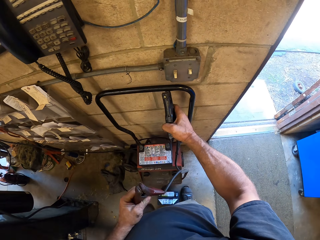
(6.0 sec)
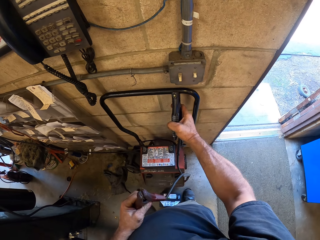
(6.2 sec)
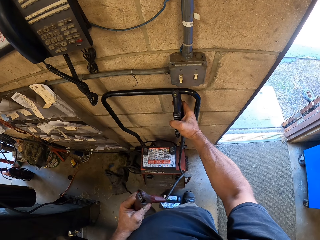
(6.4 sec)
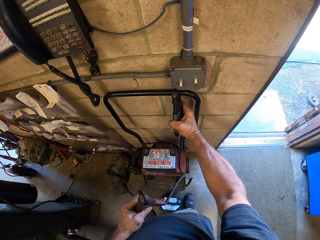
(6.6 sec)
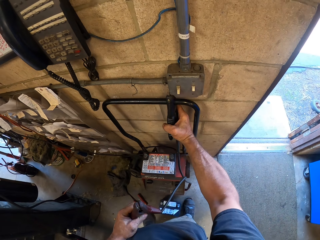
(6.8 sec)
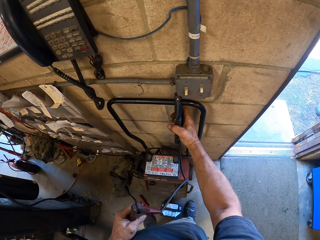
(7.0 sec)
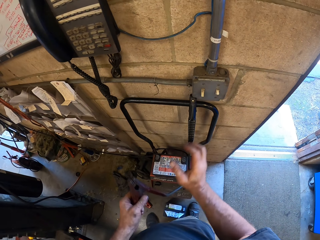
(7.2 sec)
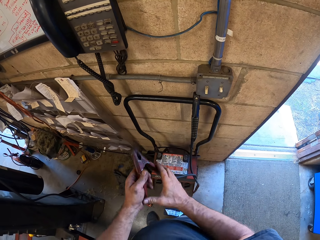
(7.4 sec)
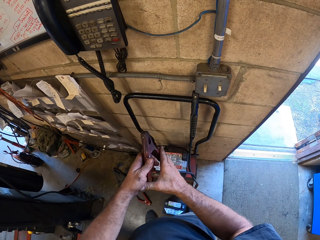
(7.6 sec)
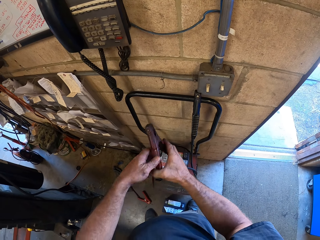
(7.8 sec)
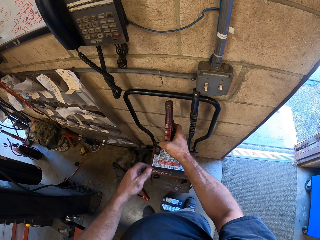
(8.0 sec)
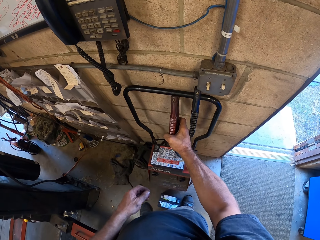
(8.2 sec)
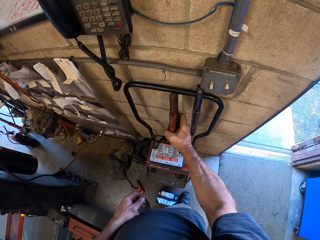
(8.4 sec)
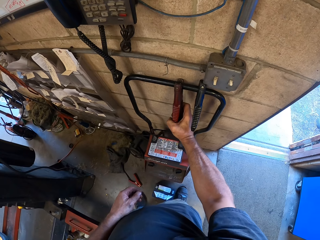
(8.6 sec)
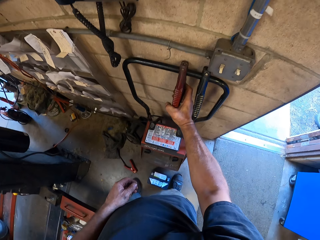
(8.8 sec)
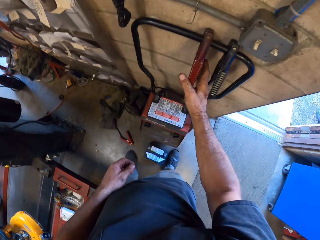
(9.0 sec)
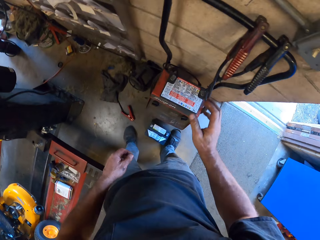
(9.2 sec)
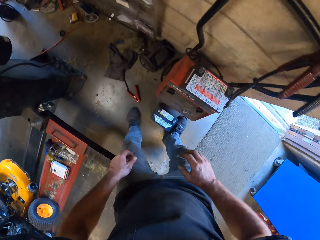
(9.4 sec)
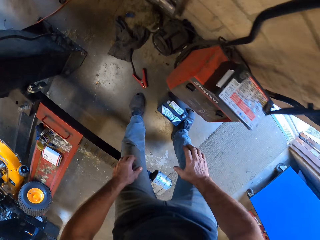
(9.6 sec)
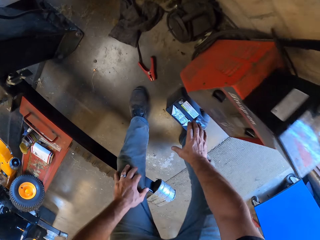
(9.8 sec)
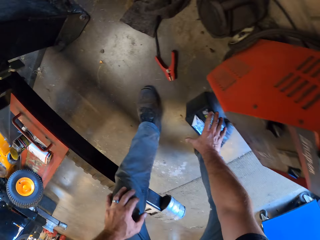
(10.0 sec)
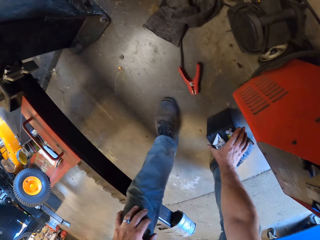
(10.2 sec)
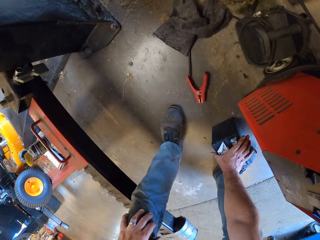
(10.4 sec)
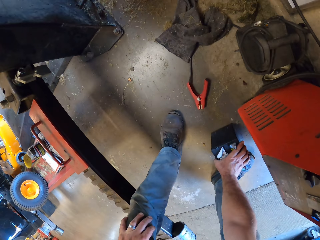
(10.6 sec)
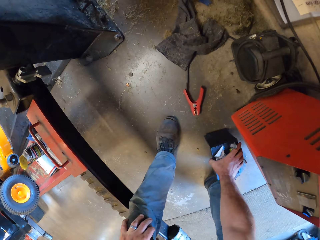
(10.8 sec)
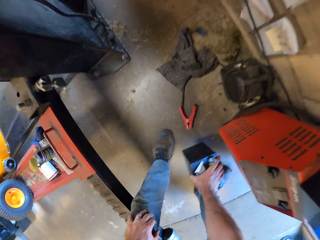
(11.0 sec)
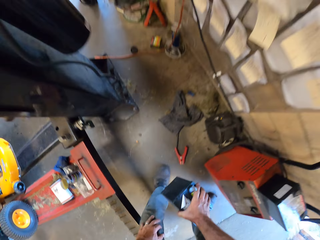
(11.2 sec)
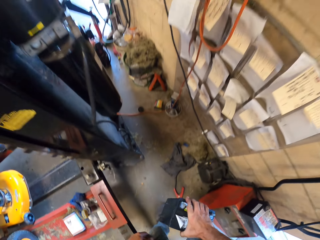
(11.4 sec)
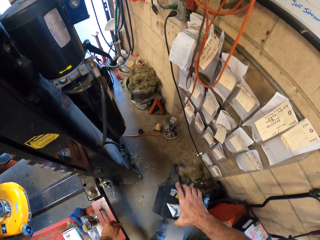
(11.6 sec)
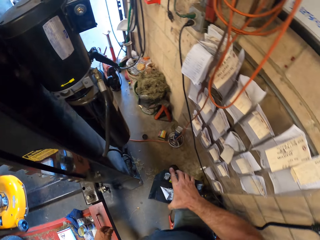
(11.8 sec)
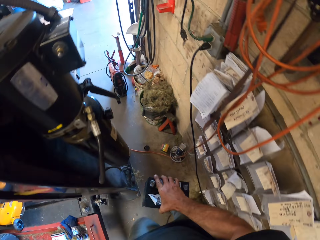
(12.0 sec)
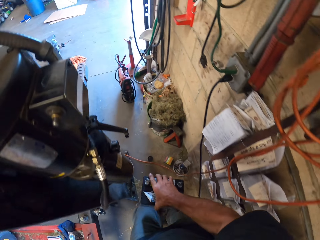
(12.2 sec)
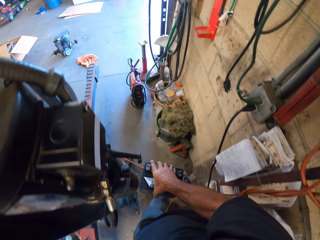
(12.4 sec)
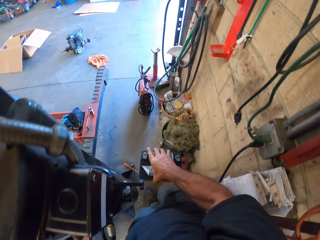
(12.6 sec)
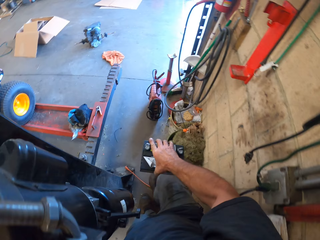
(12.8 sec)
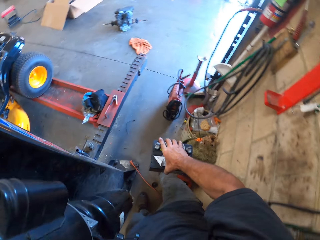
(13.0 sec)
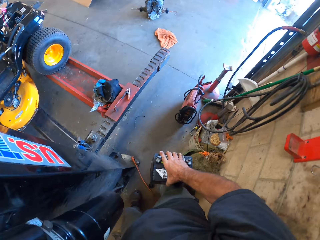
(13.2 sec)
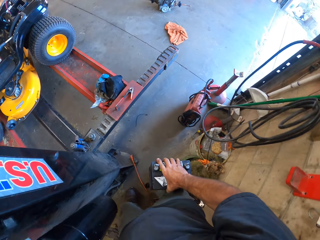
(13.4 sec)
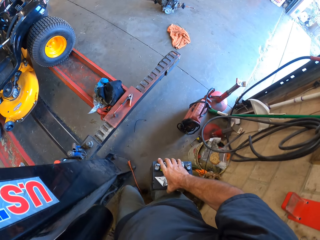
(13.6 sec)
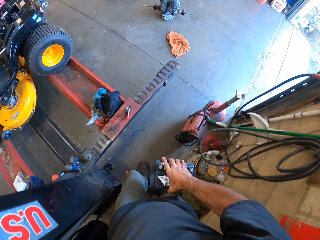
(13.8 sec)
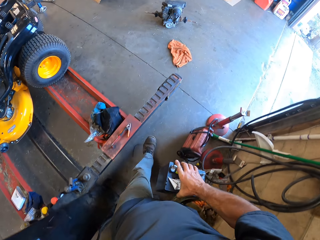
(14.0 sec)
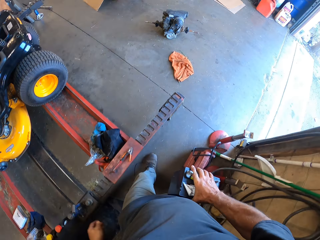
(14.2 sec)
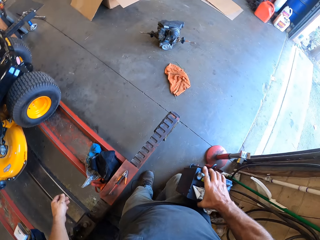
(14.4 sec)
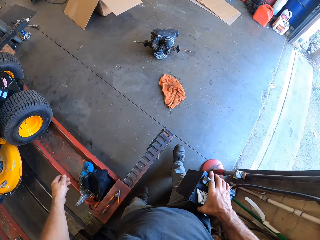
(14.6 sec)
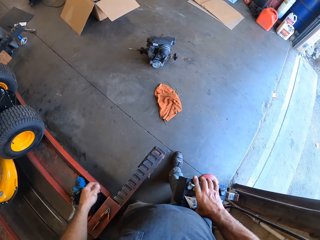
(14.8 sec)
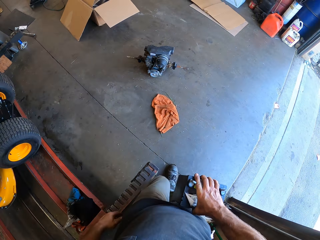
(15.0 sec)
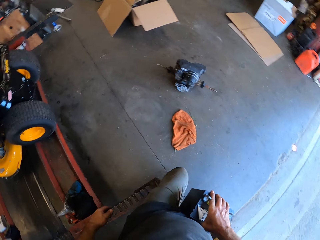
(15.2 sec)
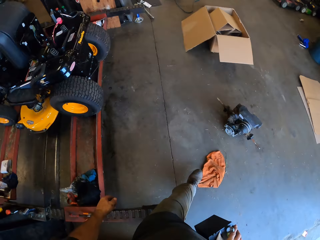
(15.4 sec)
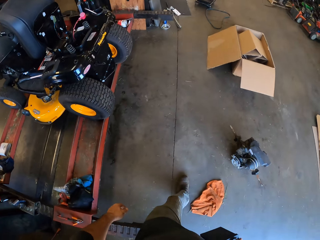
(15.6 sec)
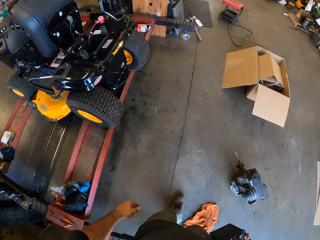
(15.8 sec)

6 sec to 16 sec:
The camera wearer puts the alligator clamps on the rod. They pick up the car battery from the floor. They walk around the garage.

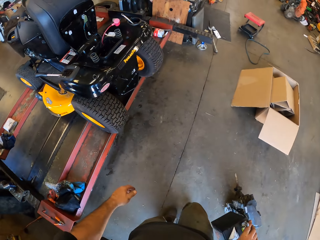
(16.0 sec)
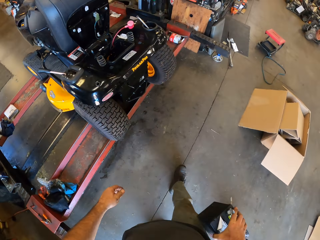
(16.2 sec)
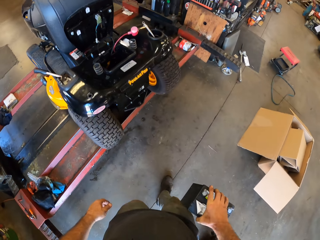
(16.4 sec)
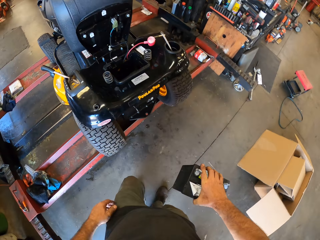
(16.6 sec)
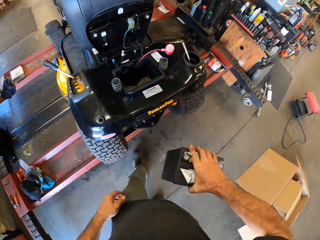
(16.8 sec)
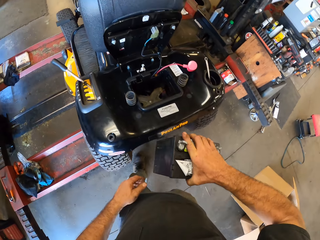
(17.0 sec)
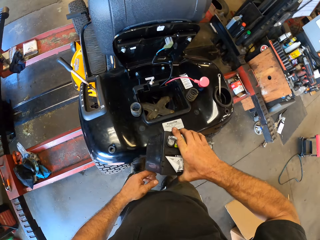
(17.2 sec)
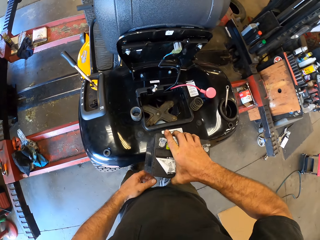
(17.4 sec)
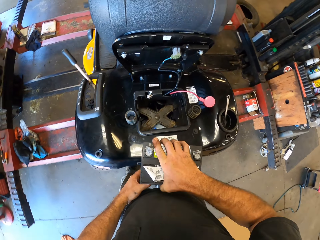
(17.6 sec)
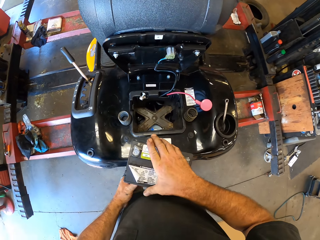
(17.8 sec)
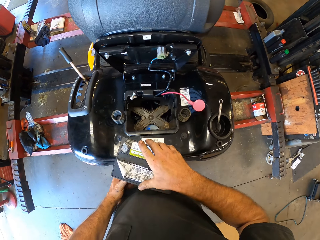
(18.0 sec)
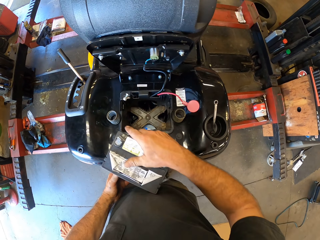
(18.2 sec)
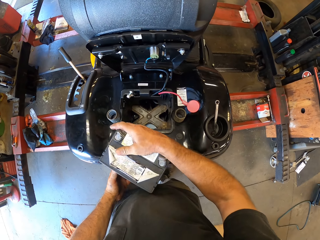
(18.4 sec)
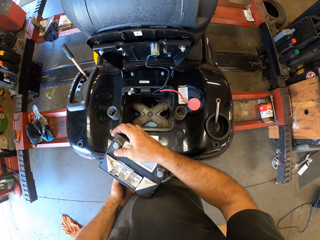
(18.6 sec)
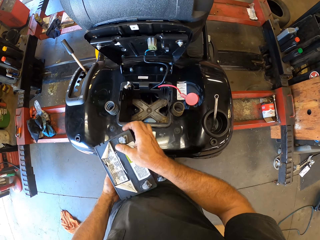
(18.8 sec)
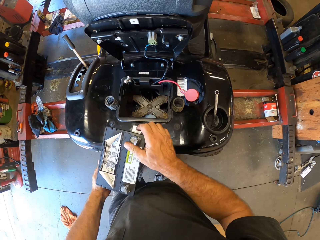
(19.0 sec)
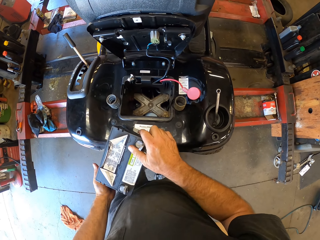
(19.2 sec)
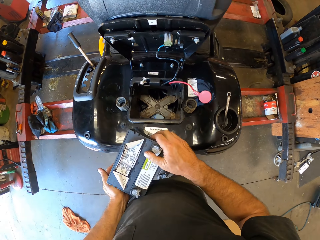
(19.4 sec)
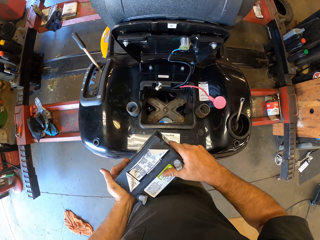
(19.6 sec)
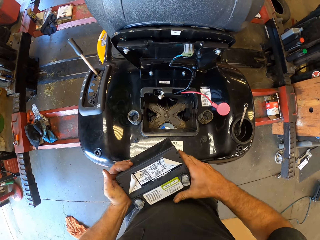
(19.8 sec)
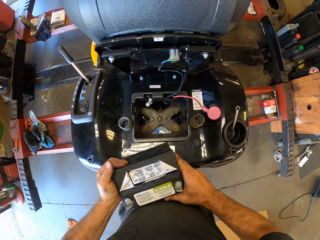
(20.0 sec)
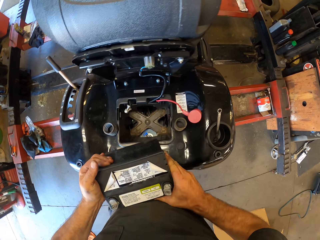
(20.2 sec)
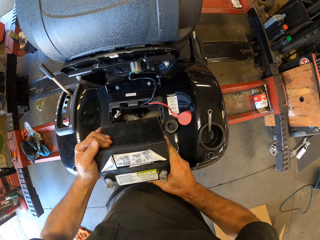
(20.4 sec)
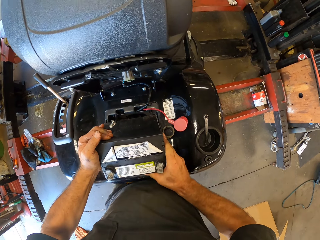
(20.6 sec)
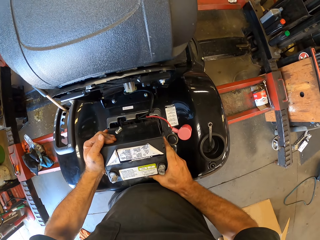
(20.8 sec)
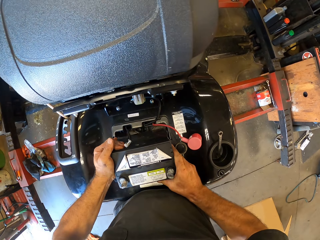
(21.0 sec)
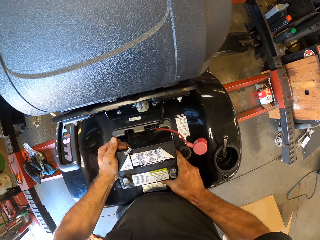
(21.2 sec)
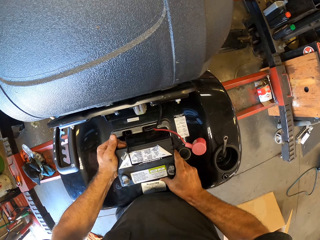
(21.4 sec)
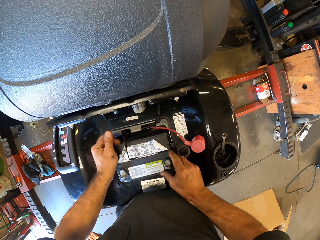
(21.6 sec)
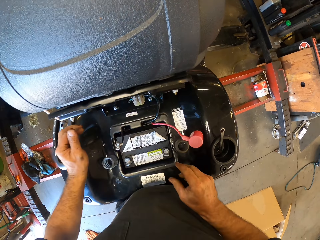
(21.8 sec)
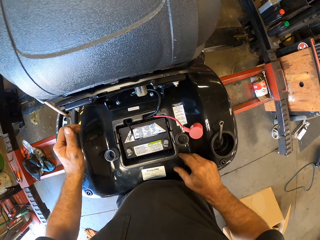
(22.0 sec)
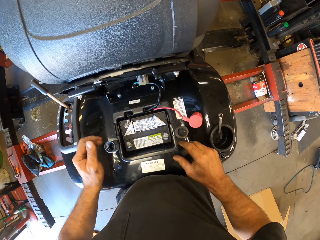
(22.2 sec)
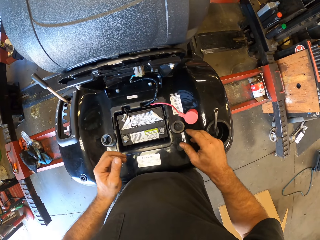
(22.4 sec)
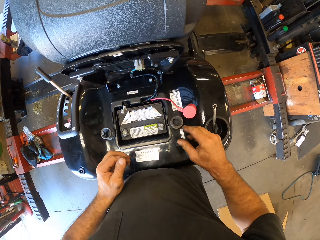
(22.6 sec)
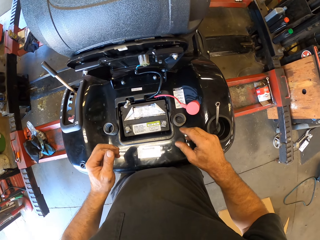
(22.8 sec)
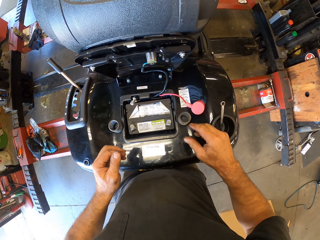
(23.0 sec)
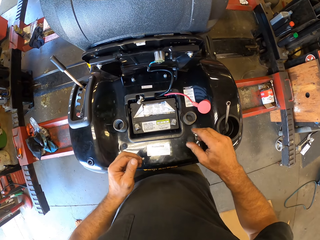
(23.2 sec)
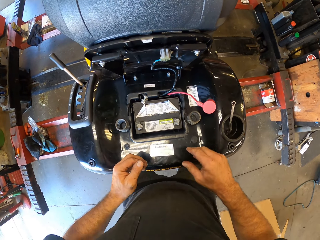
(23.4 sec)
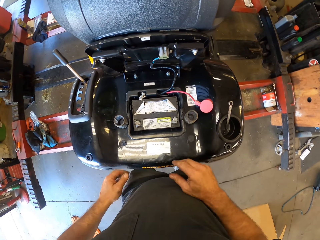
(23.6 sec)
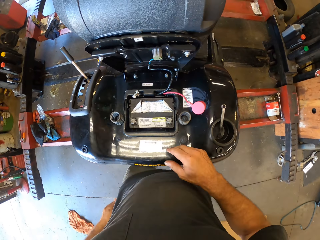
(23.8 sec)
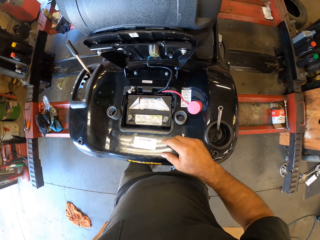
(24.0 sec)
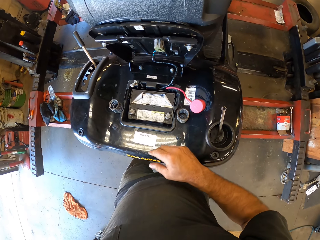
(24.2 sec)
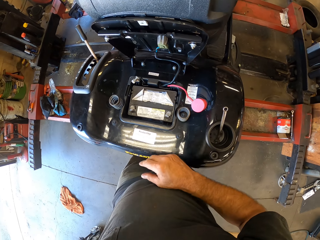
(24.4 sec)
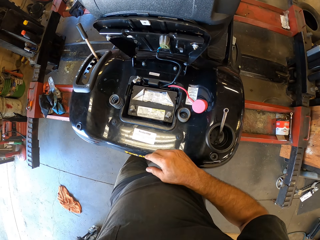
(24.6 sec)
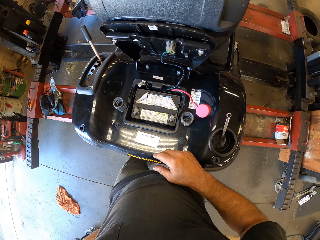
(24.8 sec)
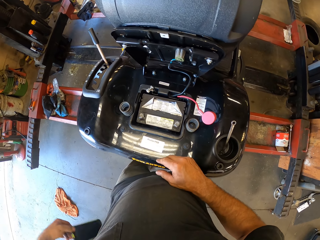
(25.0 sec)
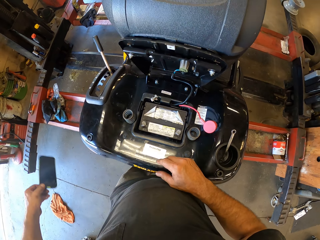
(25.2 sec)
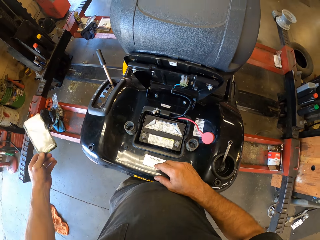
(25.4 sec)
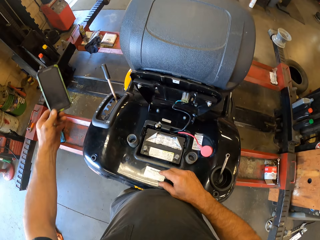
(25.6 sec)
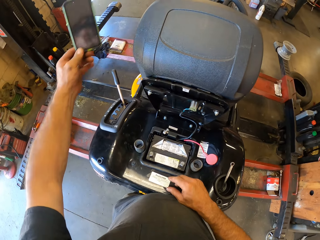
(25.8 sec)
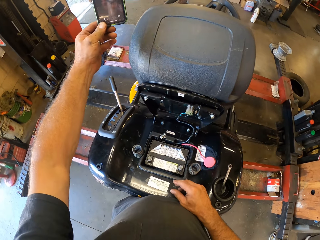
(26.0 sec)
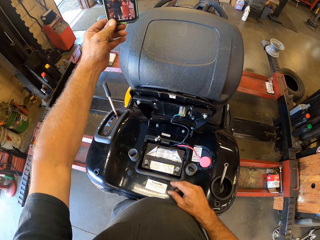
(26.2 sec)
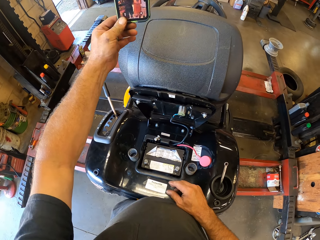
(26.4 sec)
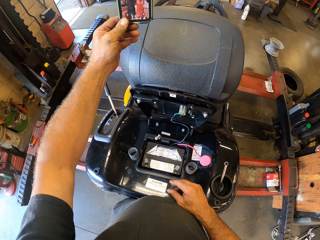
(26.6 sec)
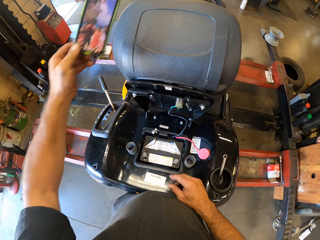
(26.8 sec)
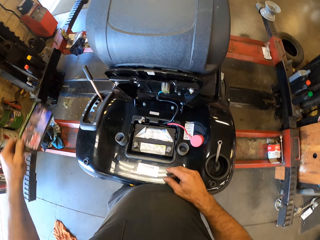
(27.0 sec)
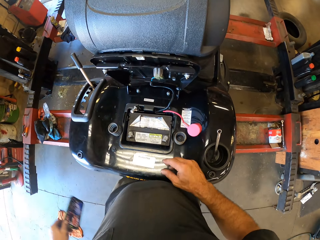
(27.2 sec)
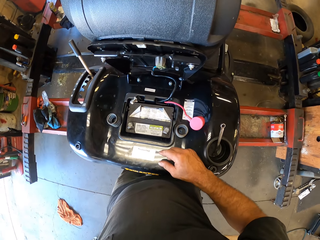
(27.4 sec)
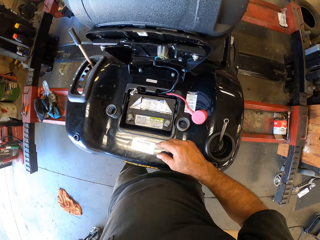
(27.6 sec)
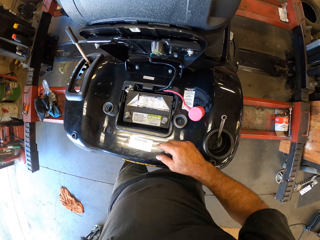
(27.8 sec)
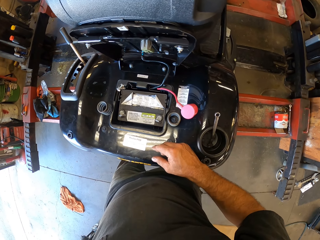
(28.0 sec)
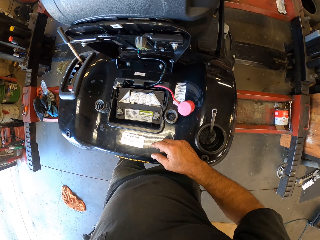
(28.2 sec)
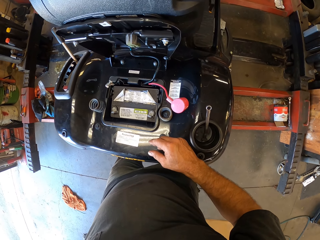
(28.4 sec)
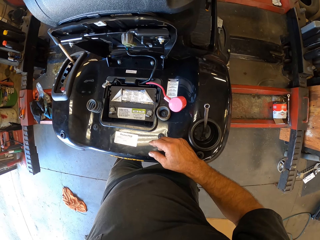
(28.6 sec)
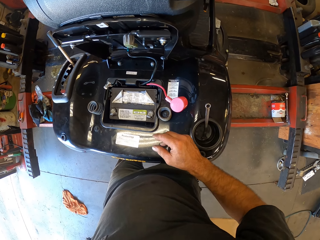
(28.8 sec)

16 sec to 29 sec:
The camera wearer holds the car battery on the ride-on lawn mower. He turns the car battery on the ride-on lawn mower. He puts the car battery in the ride-on lawn mower. He stares at the car battery in the ride-on lawn mower. He removes the phone from his pocket and moves the phone upwards. He operates his phone. He puts the phone inside the pocket. He stares at the battery in the ride-on lawn mower.
